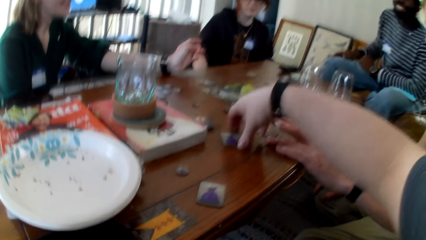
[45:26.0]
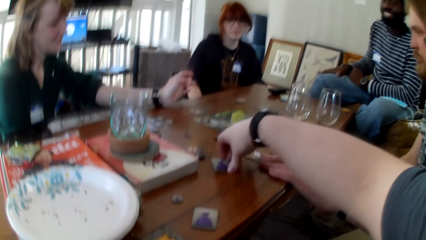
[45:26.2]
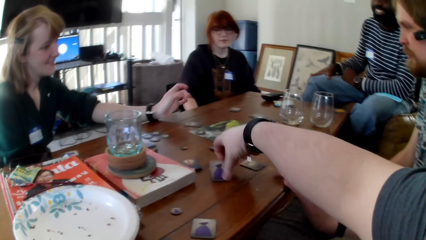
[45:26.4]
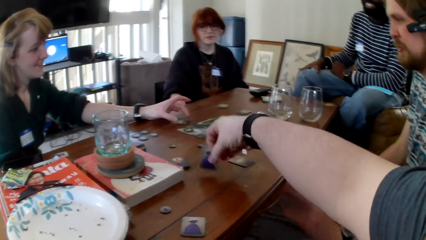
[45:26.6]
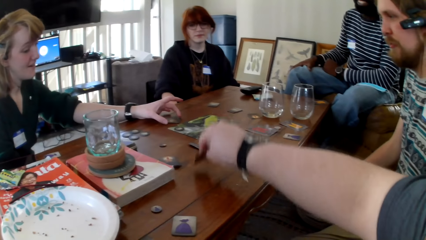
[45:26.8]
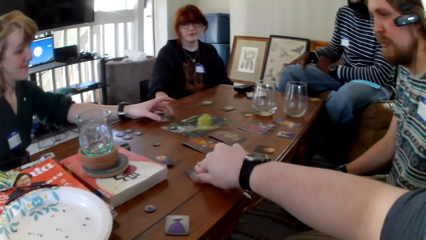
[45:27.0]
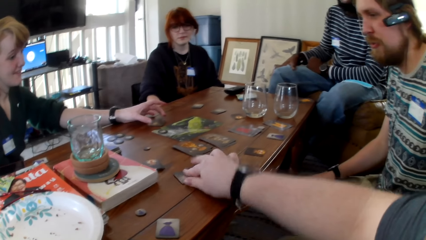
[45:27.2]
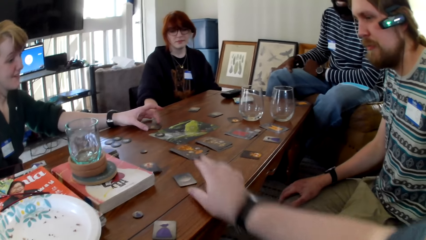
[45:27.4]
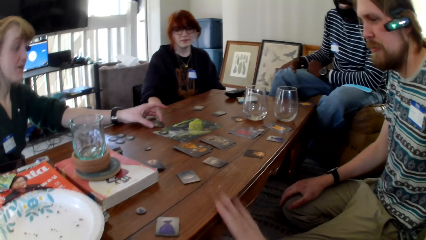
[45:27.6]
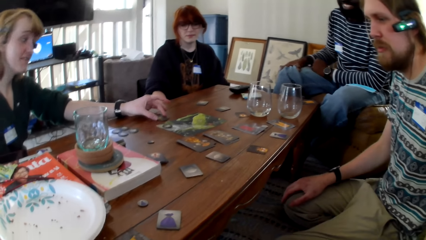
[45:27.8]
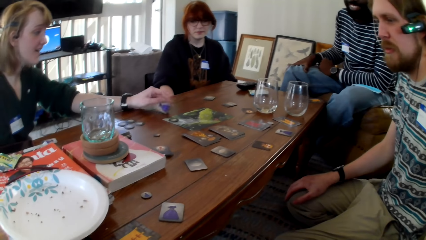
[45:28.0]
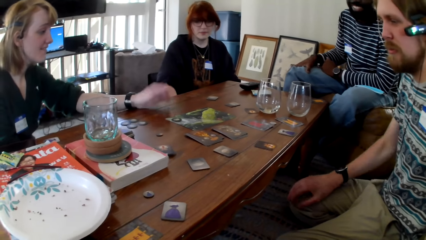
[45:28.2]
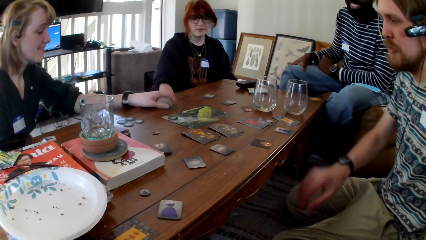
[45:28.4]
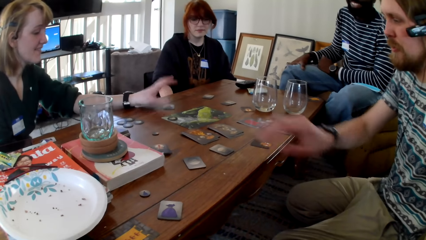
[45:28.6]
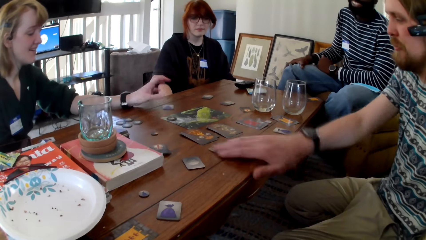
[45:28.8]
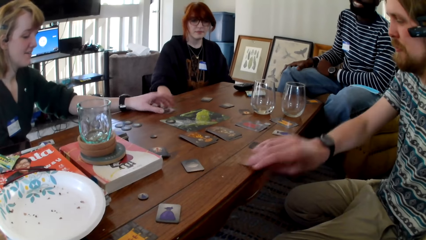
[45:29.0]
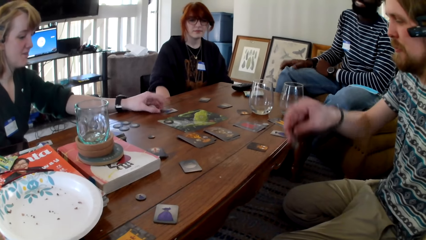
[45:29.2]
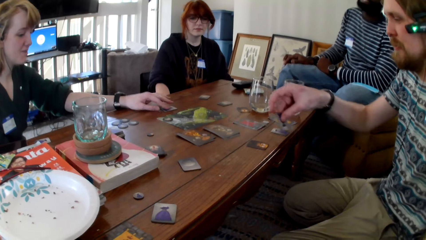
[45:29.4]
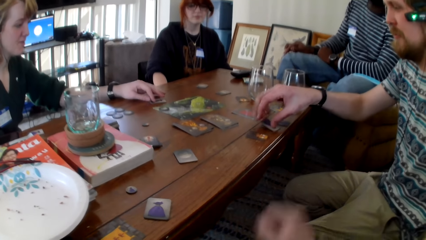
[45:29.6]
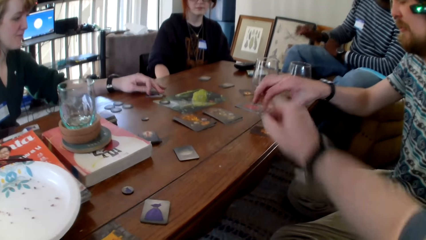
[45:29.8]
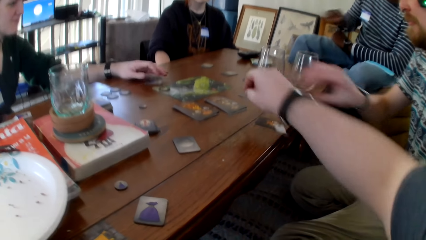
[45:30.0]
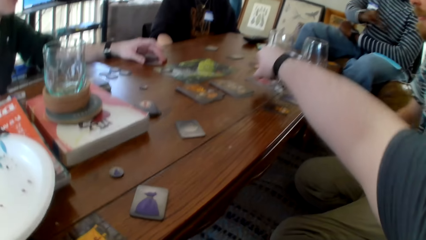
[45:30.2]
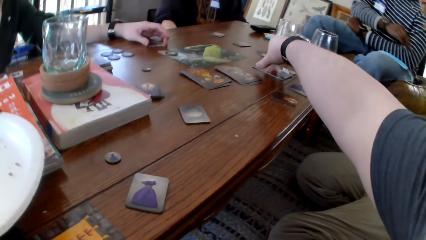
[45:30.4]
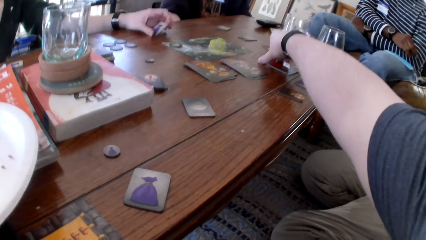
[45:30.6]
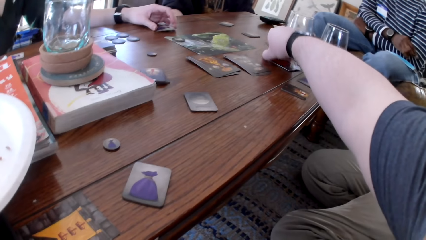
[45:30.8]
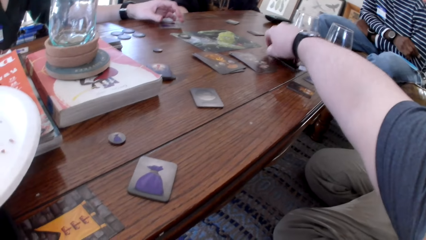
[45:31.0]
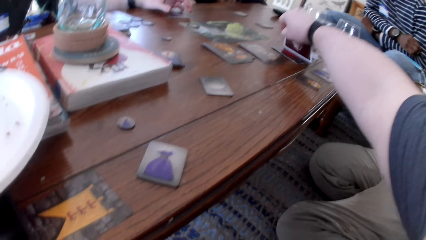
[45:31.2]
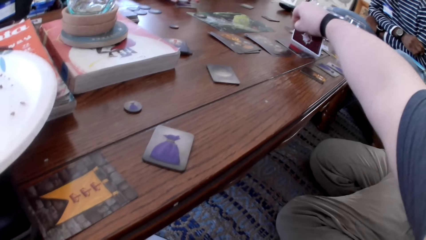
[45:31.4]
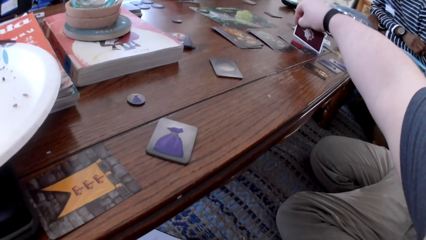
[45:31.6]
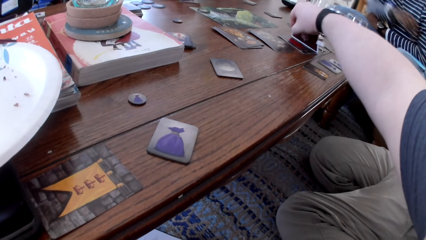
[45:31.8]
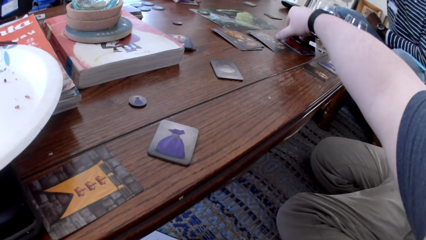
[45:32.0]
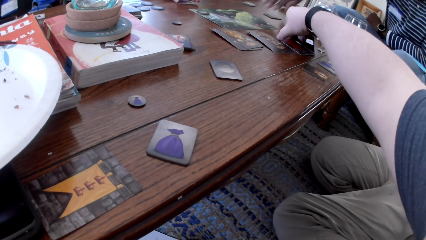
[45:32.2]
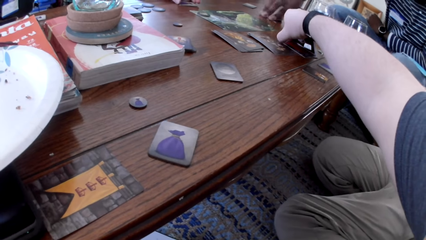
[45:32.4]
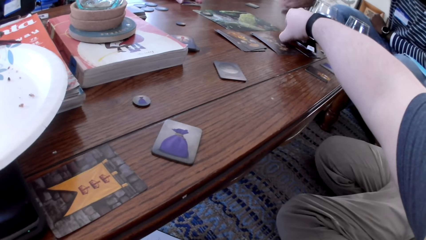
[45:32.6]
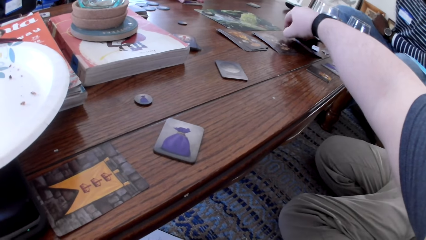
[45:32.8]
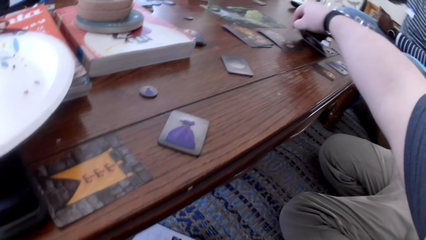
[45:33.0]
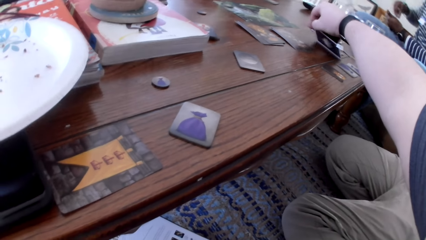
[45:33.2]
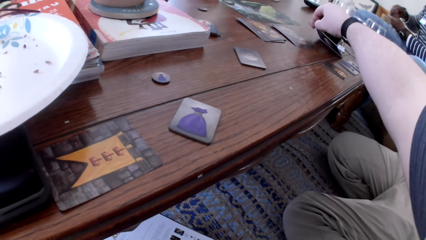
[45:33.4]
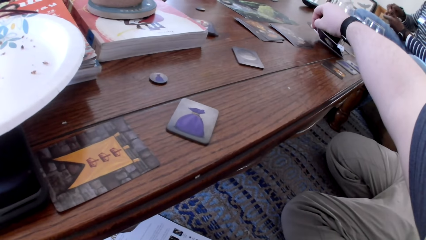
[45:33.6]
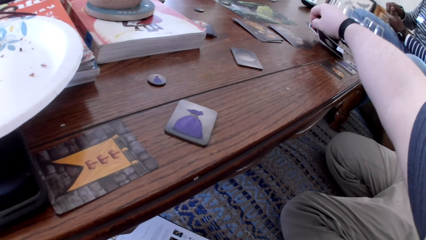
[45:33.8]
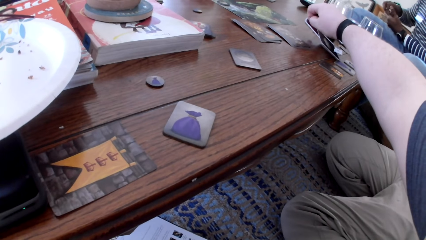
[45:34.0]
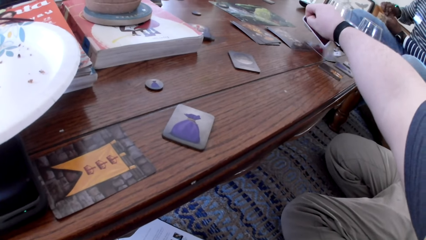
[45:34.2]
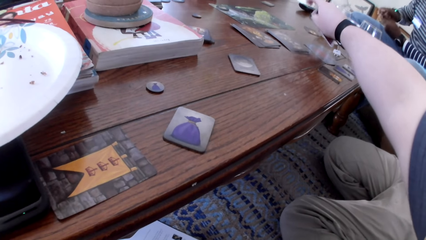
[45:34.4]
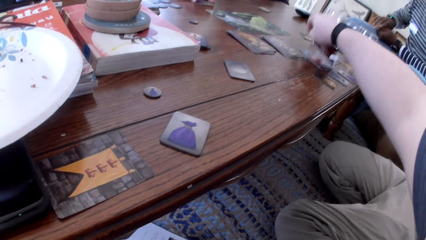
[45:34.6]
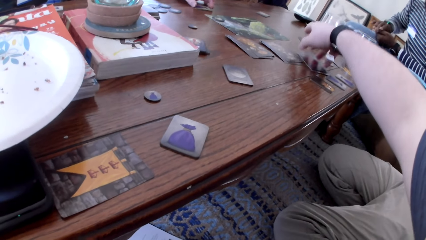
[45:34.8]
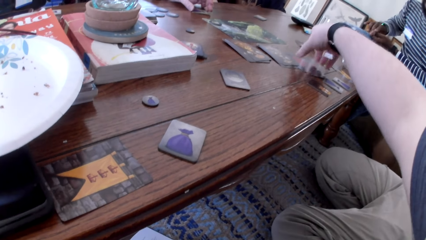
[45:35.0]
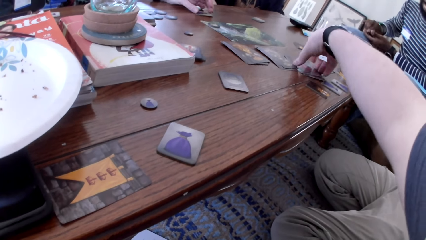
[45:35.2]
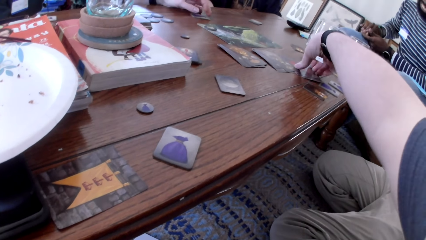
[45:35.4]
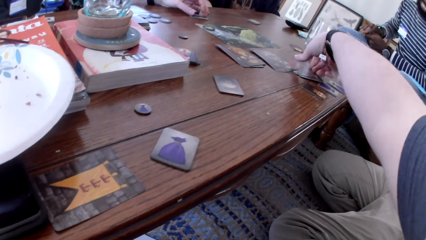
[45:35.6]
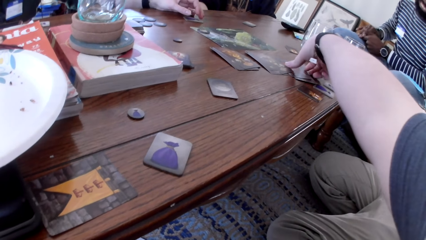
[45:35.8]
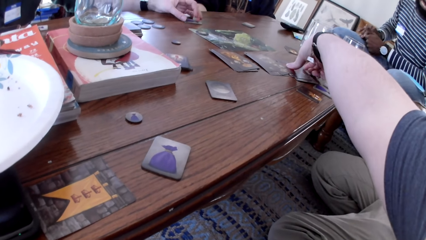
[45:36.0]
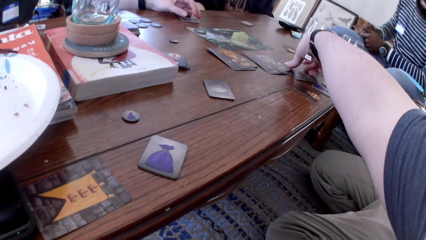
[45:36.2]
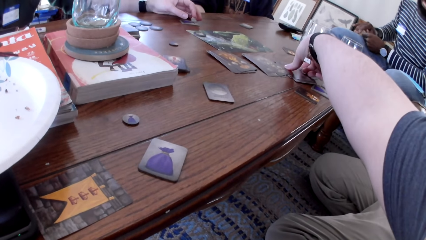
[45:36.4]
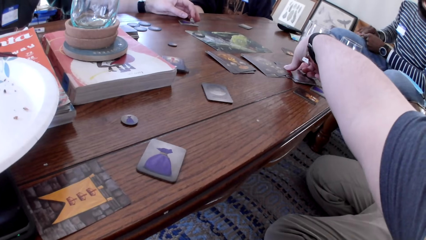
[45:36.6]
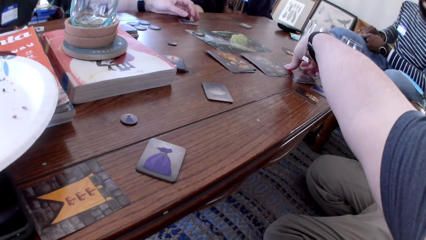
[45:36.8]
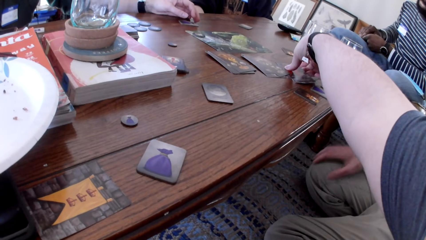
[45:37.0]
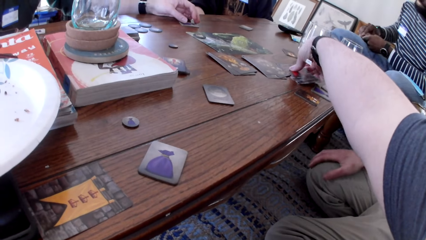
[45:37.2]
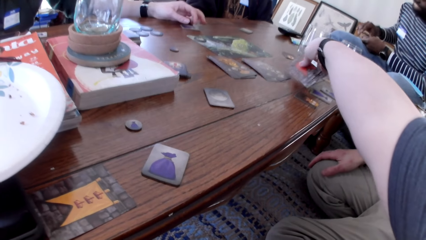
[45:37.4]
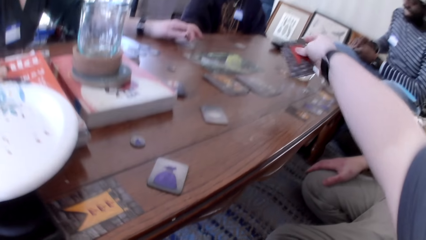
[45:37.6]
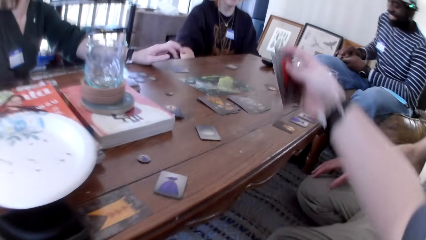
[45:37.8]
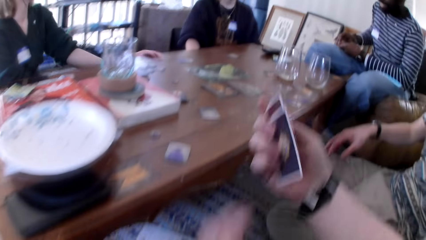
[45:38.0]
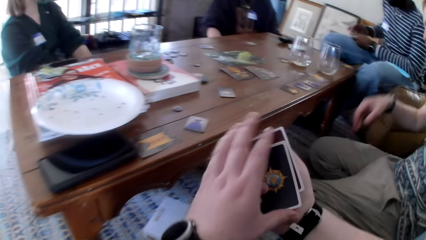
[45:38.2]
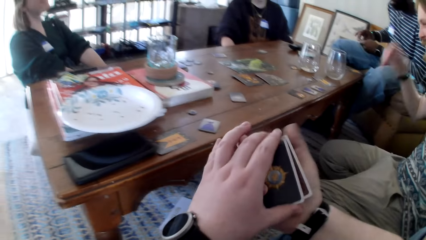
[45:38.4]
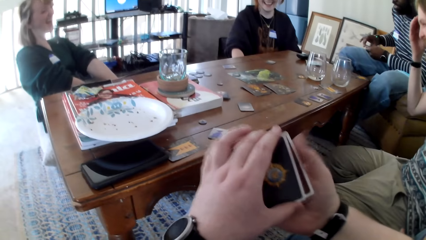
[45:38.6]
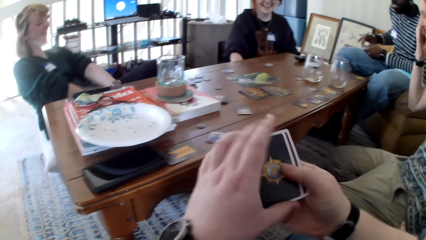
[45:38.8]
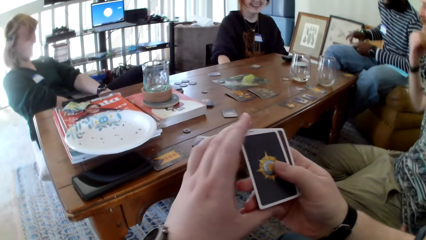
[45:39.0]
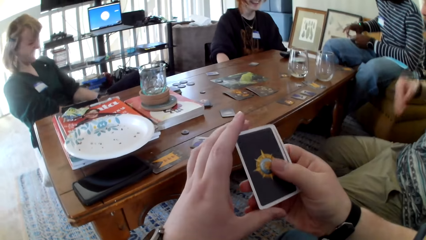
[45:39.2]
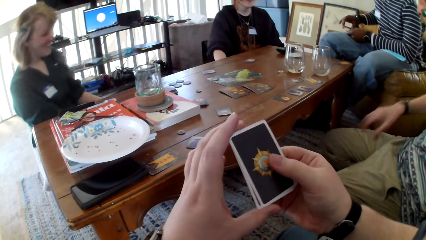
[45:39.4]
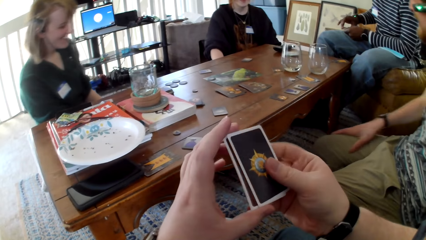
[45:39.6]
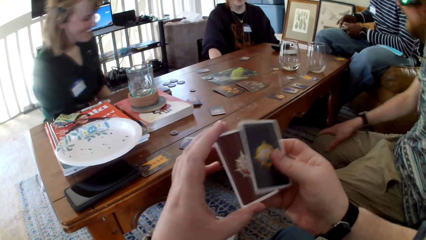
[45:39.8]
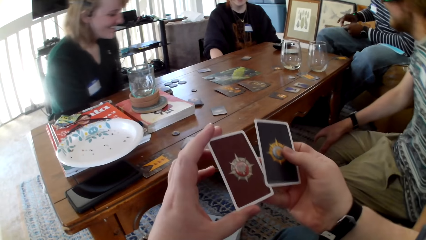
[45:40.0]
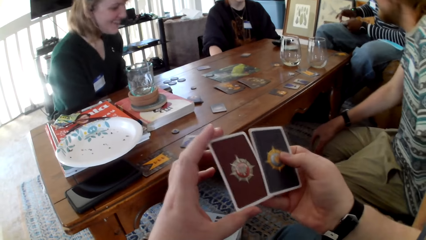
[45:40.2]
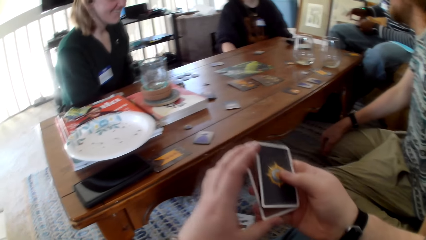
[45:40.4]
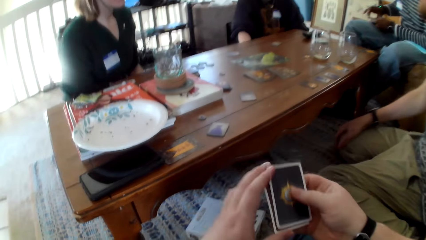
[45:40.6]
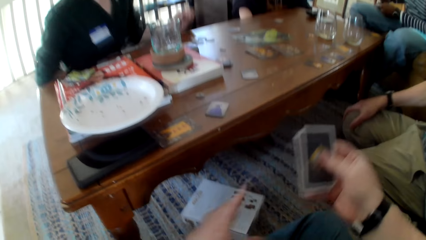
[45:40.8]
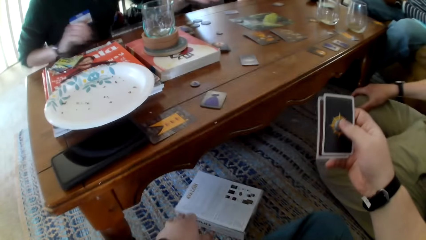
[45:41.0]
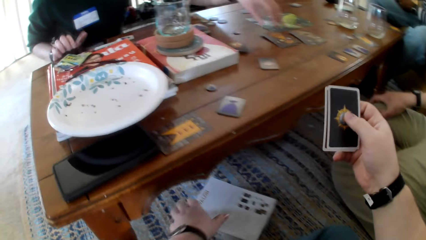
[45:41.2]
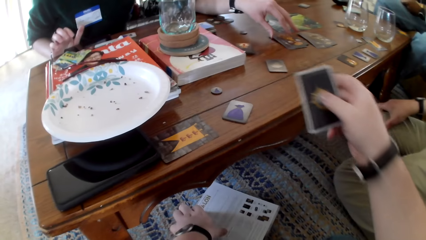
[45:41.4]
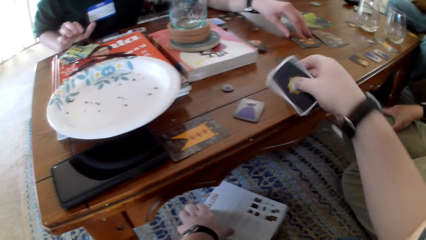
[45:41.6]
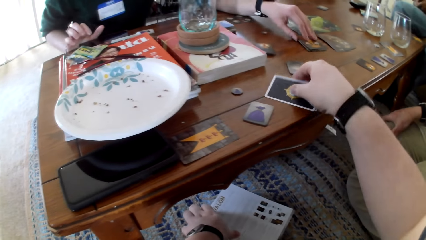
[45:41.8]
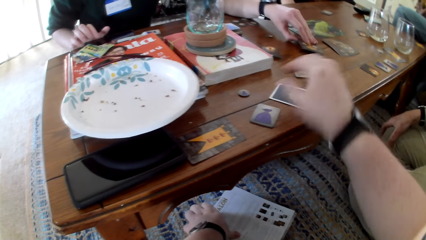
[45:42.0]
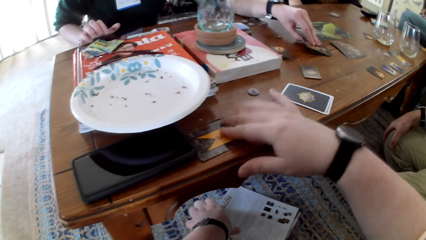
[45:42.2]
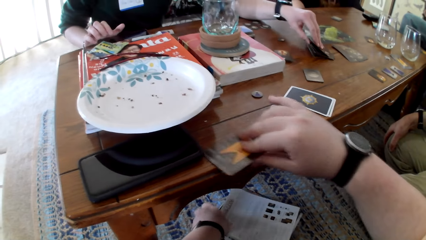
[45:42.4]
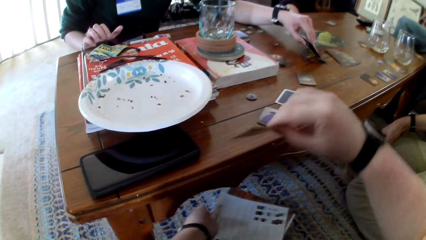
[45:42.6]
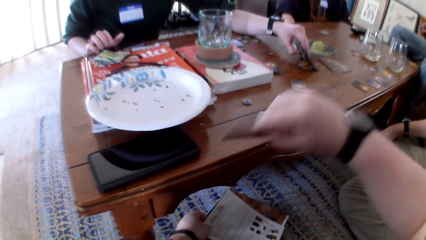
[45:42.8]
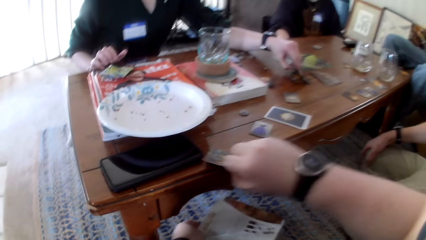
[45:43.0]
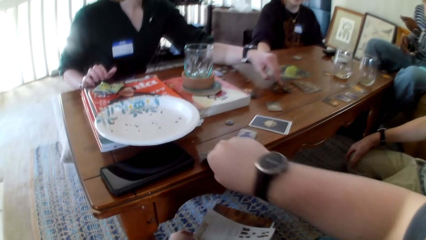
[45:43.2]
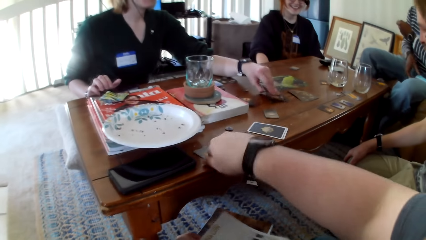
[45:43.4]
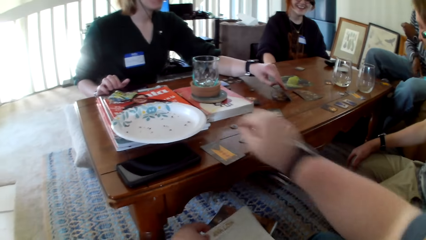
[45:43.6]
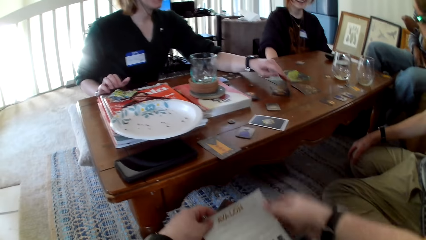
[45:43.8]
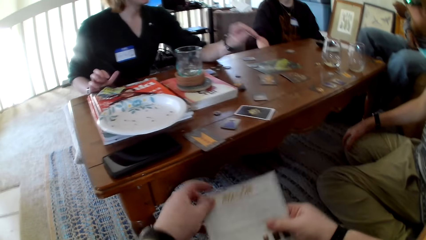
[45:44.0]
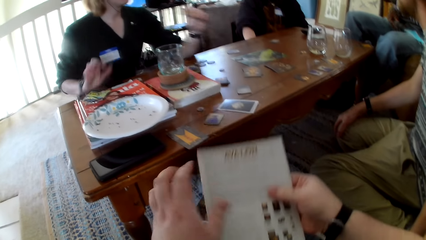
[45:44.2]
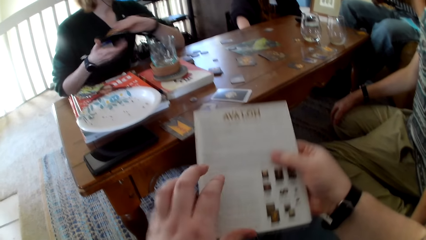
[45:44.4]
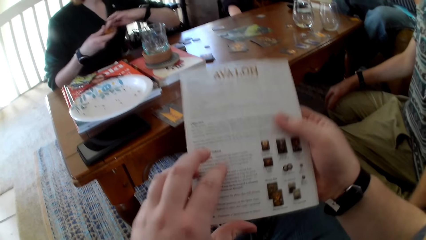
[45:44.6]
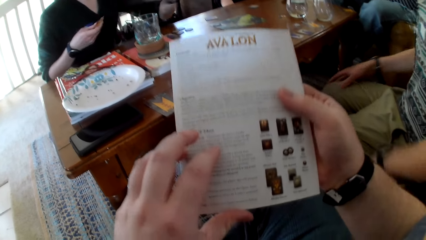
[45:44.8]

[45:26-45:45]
The camera wearer picks up a card from the table. A woman taps her fingers on the table. A man picks up a card from the table. The man flips the card on the table. The woman touches the card on the table. The camera wearer picks up a card on the table. The man peeks at the card on the table. Another man picks up a card on the table. A person touches the cards on the table. The first man places his right hand on his lap. The camera wearer looks at the cards in his hands. He puts the cards on the table. He checks the card on the table.
